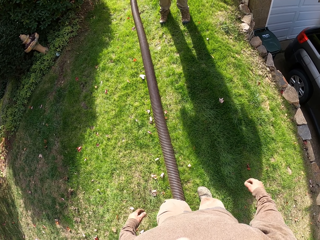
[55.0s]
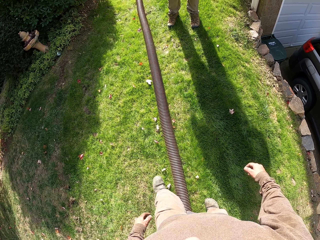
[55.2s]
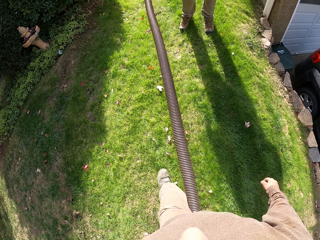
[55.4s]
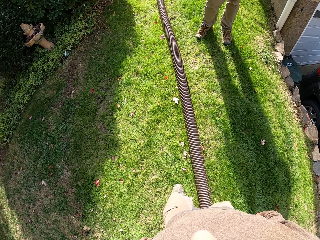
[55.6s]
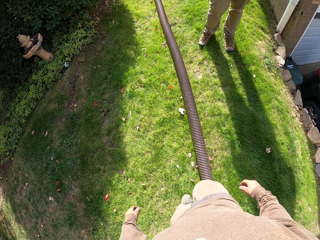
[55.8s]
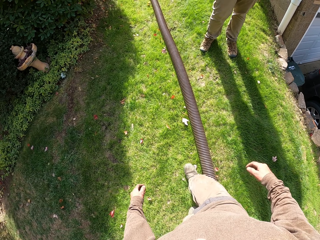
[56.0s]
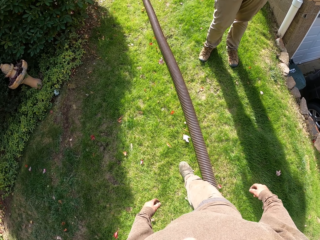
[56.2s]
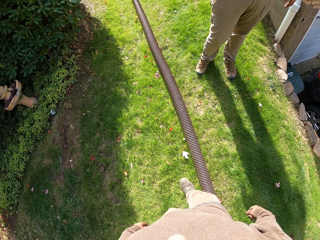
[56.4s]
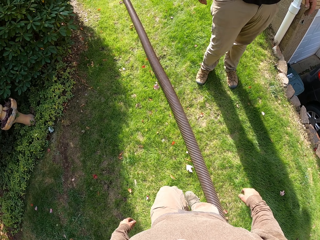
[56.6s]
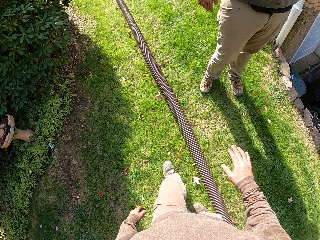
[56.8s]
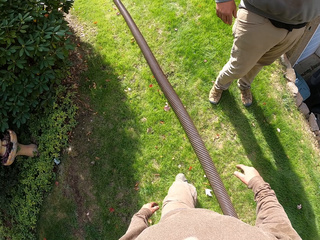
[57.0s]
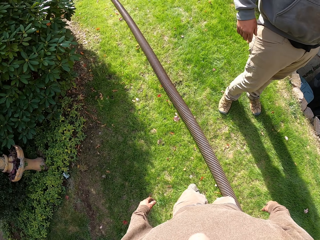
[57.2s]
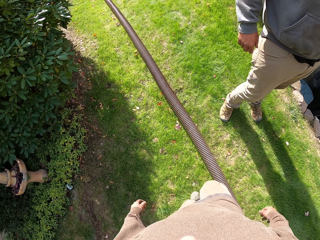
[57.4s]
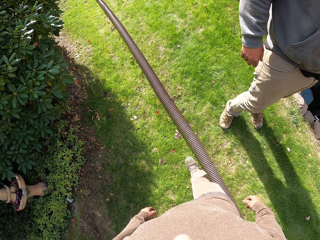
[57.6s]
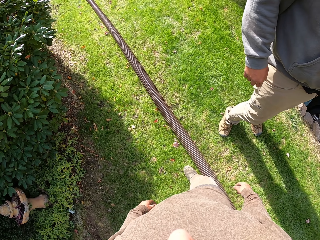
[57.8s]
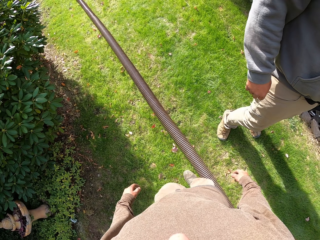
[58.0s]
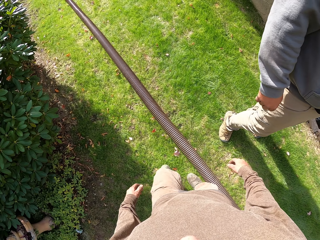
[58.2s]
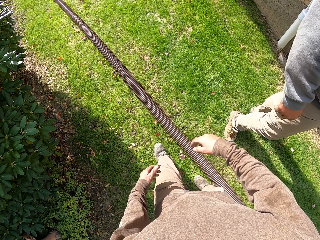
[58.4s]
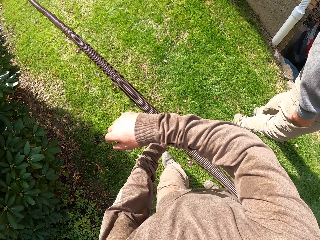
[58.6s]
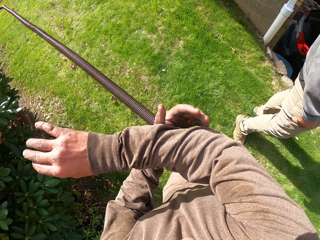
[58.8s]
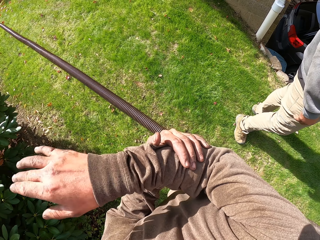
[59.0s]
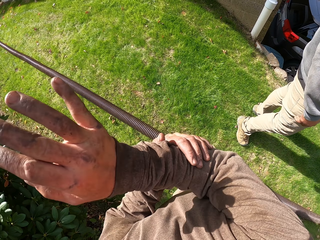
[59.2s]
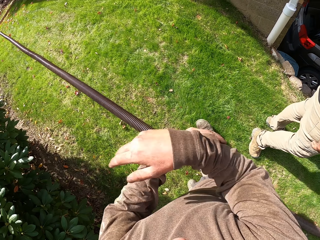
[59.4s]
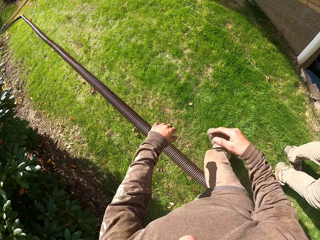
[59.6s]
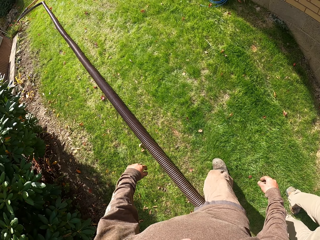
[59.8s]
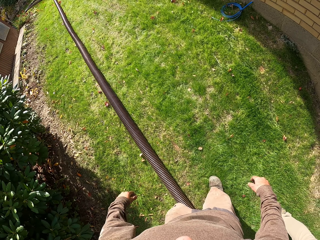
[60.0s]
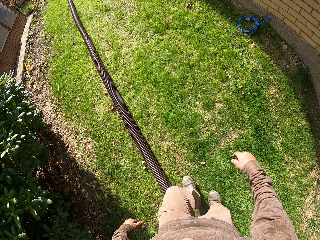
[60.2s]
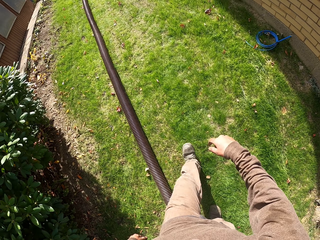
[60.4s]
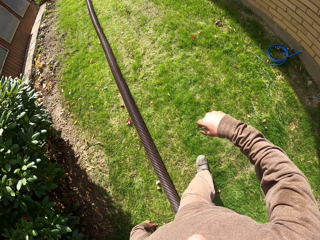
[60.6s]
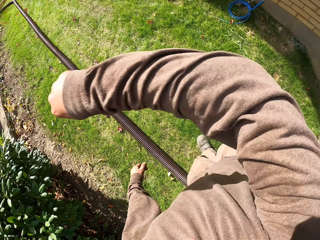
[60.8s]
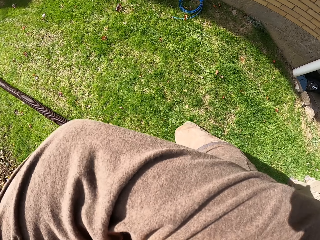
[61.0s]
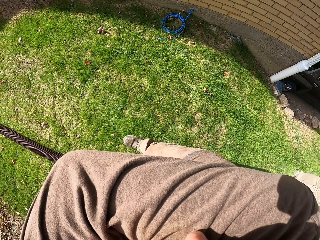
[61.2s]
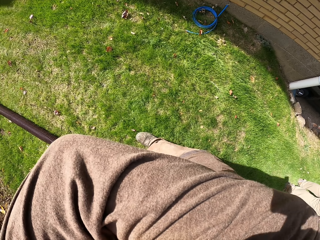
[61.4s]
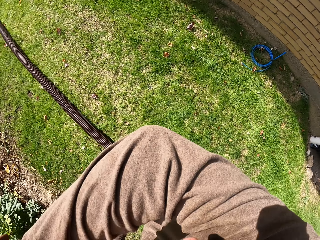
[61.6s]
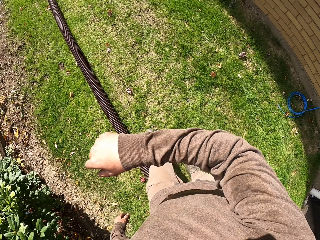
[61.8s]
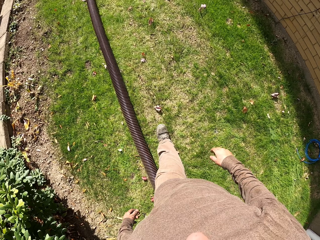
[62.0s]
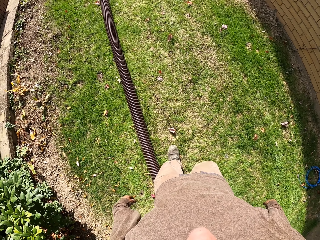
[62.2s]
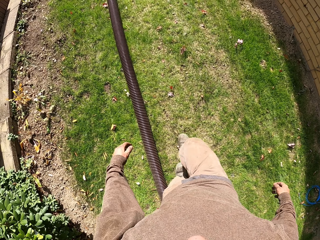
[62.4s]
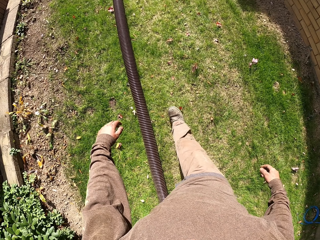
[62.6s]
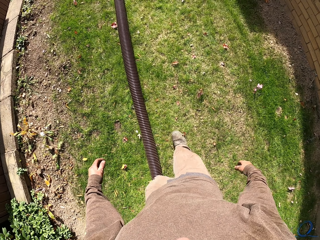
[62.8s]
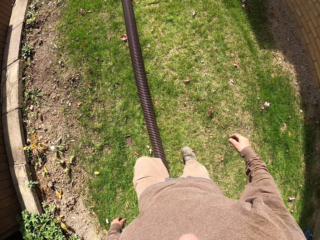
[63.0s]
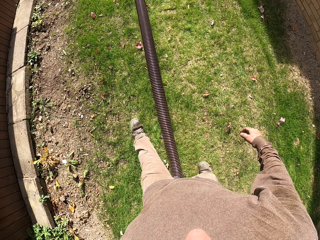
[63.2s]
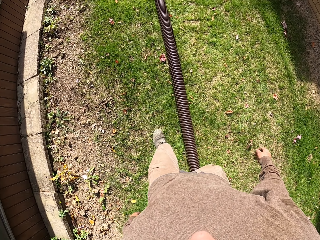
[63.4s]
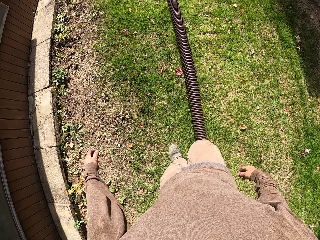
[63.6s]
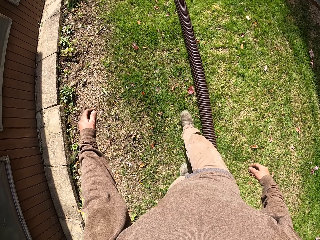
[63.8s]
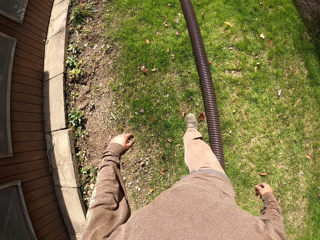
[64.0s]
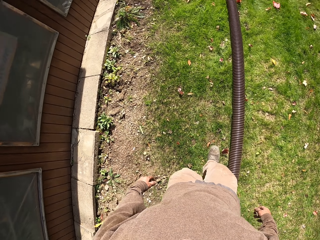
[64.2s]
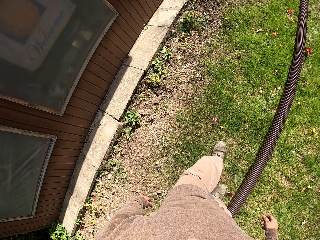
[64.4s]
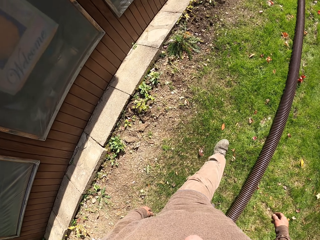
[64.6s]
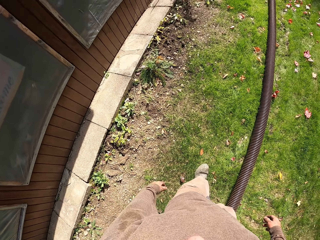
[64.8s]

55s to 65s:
A man lifts his hand. The camera wearer walks towards the man. He raises his hands. He lowers his hands. He raises his right hand. He lowers his right hand.

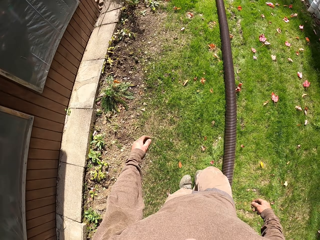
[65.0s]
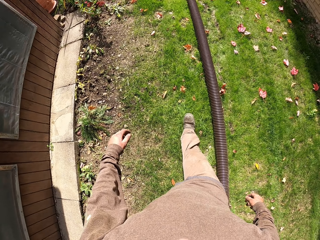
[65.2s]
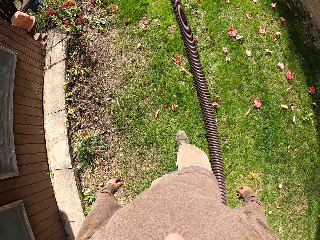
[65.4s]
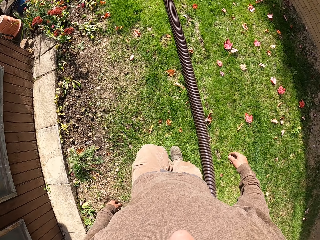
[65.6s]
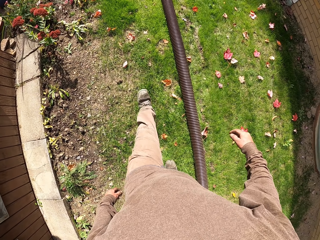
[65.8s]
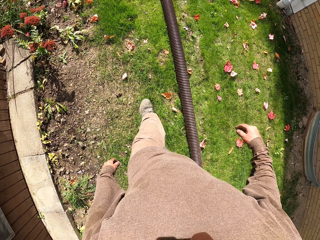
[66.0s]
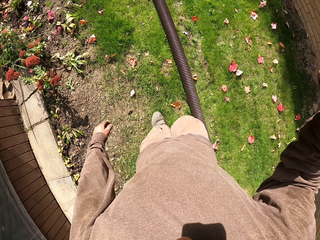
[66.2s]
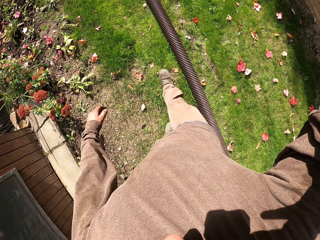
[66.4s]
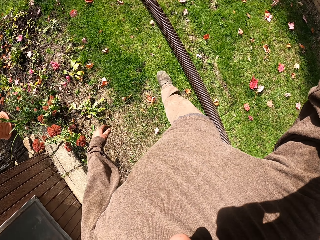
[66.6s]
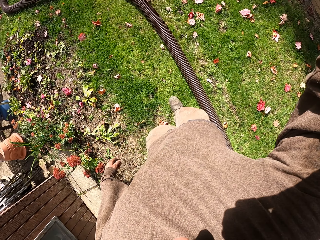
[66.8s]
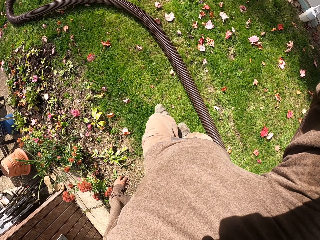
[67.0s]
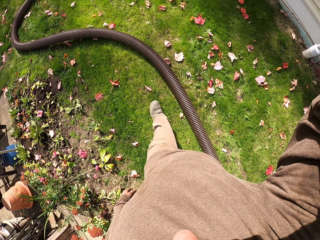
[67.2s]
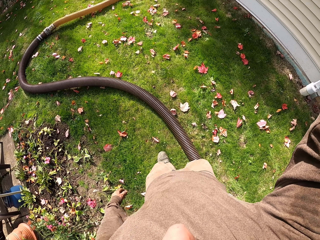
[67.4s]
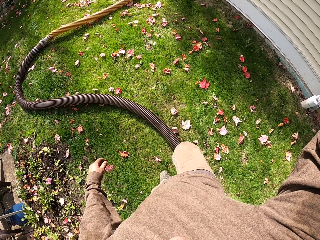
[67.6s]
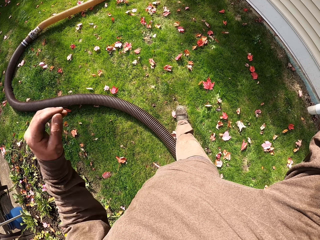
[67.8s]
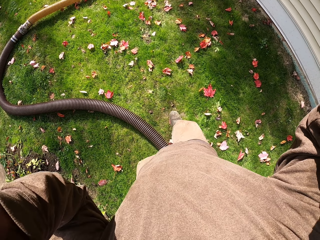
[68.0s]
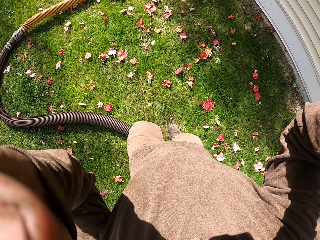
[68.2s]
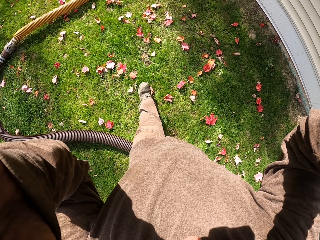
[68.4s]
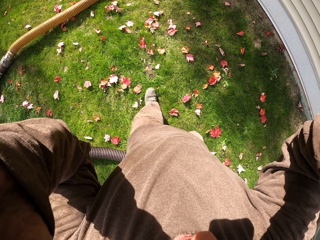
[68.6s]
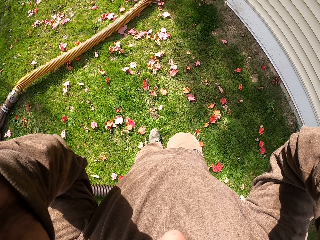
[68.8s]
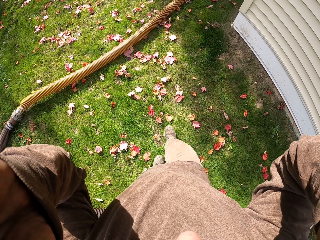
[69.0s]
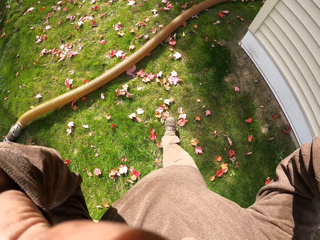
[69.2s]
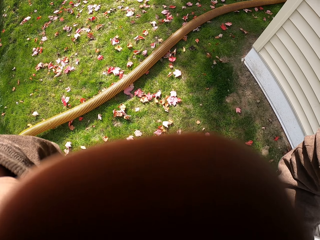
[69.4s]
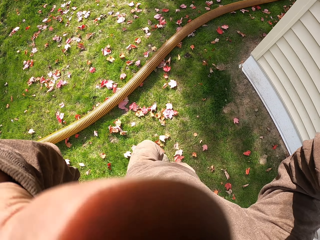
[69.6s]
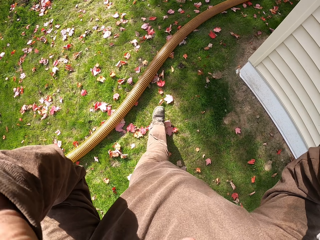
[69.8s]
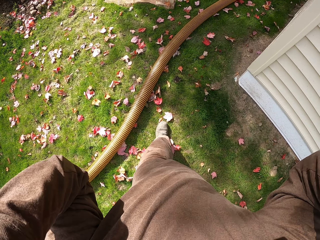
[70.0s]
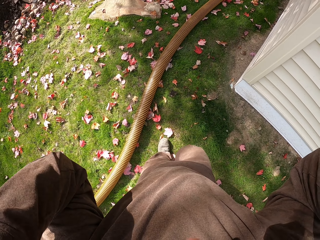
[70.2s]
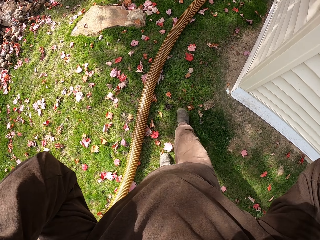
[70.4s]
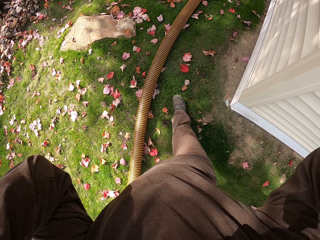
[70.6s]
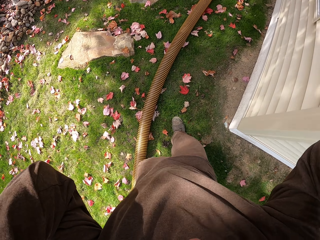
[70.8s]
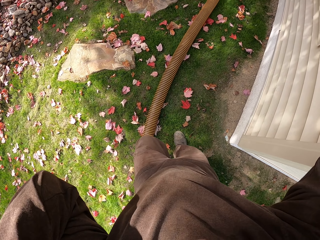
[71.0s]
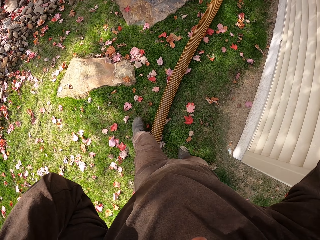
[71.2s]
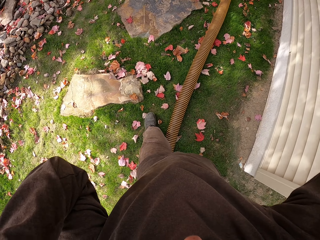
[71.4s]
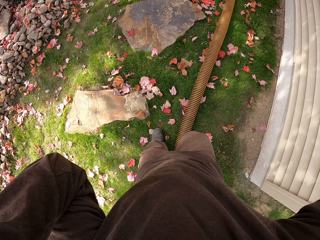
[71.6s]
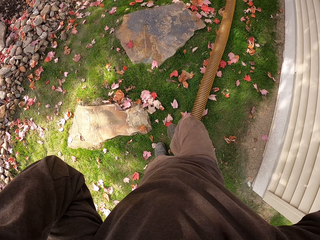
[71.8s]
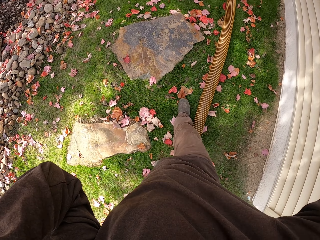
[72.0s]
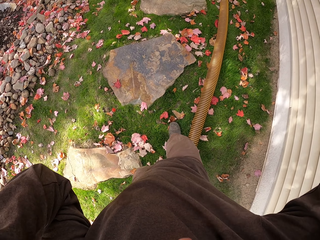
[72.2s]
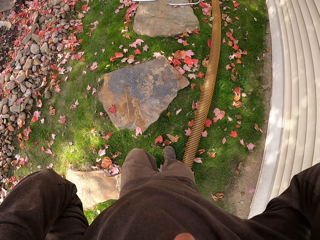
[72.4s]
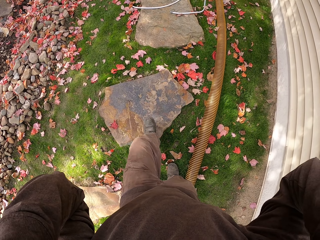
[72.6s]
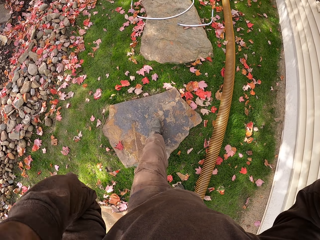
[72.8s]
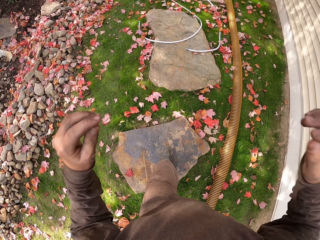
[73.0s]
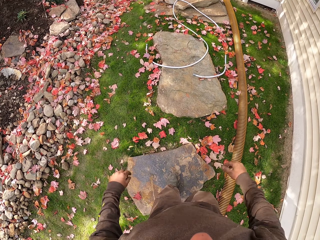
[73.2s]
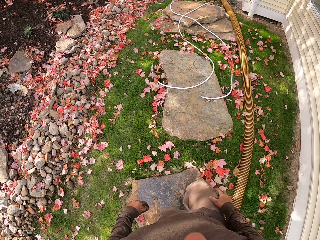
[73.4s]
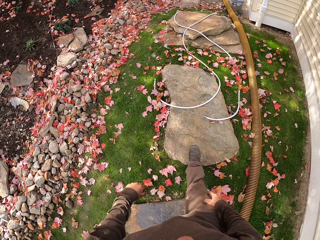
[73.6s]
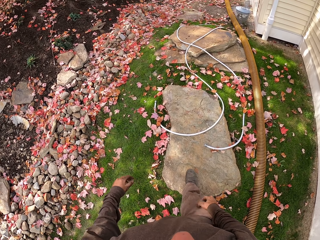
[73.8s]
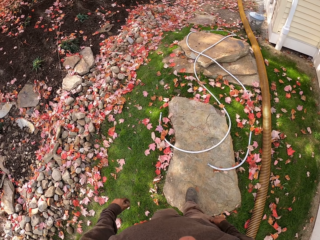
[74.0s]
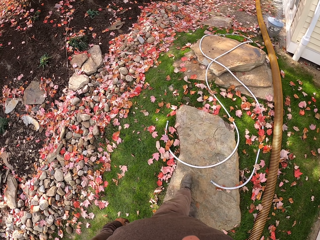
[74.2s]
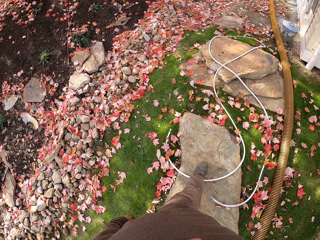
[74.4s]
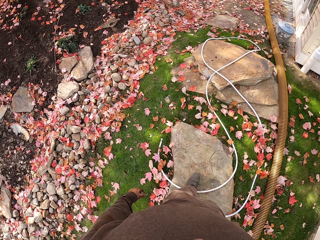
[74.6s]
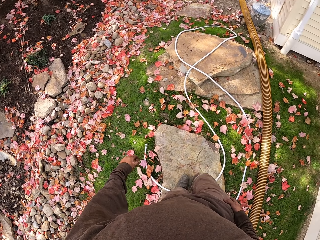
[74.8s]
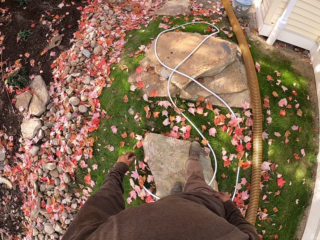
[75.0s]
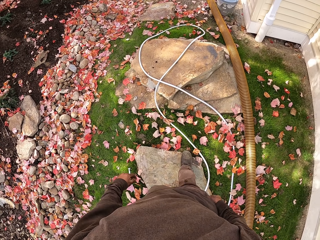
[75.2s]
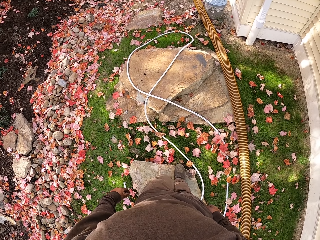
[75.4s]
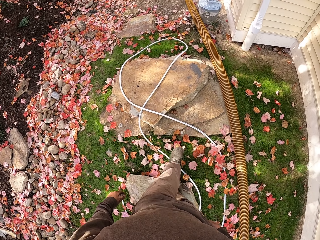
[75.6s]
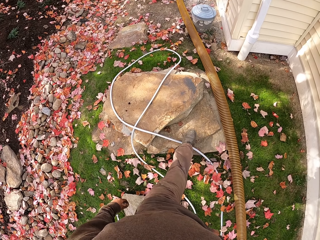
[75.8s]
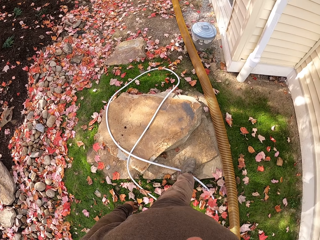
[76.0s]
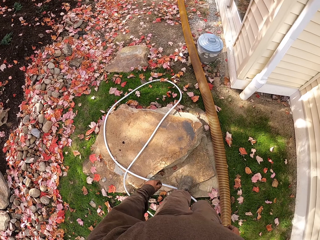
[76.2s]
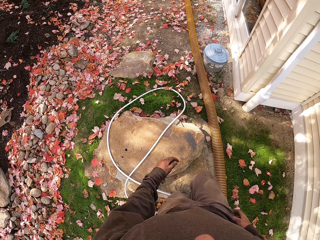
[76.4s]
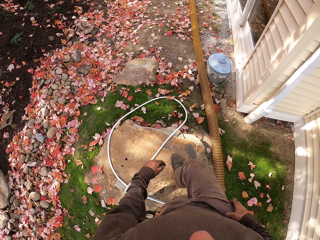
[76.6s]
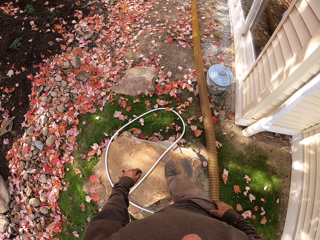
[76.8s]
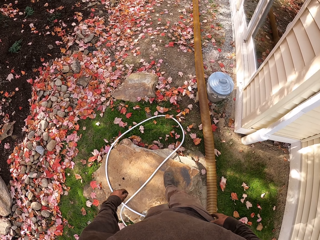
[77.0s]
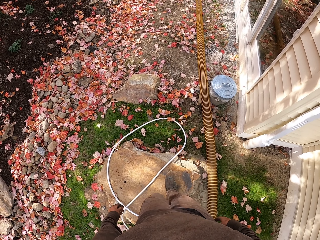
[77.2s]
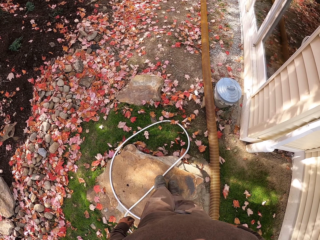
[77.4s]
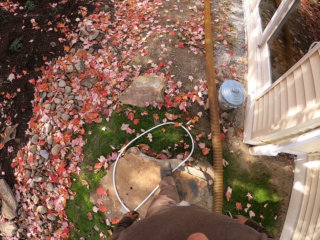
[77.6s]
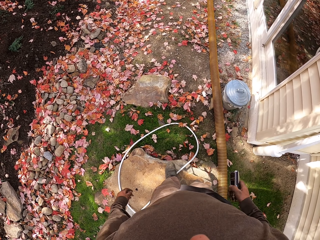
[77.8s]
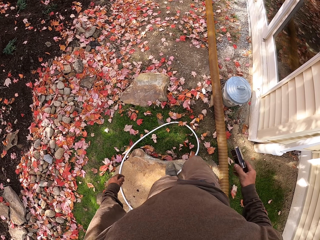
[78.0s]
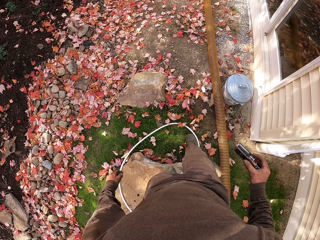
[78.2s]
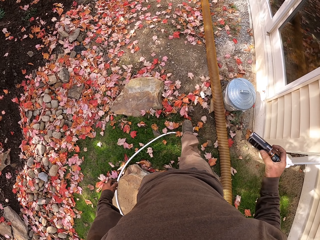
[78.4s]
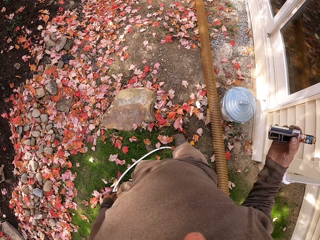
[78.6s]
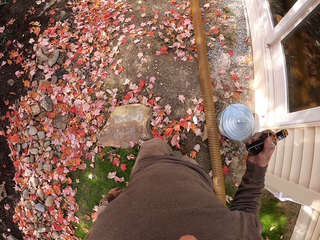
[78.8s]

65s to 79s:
The camera wearer raises his right hand. He lifts both his hands. He adjusts the camera. He lowers his hand. He walks on the stones. He touches his trouser. He turns something.
